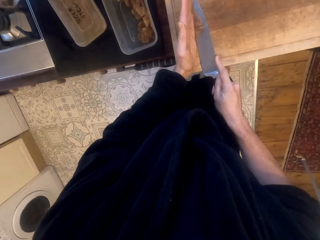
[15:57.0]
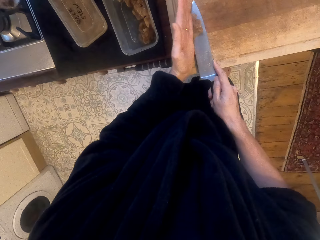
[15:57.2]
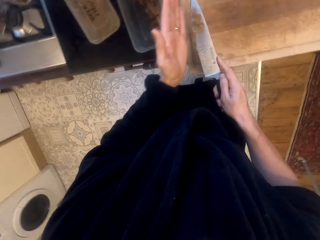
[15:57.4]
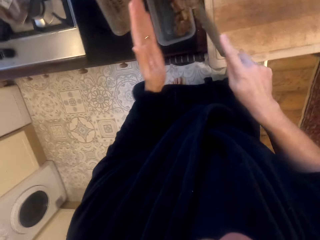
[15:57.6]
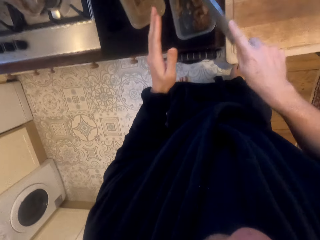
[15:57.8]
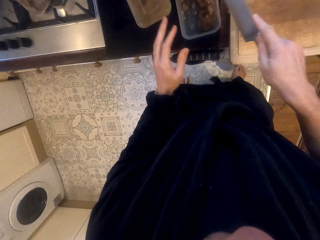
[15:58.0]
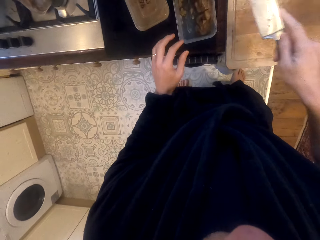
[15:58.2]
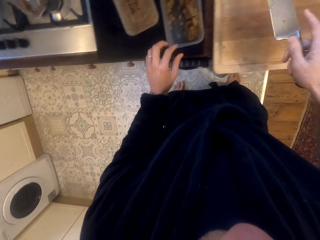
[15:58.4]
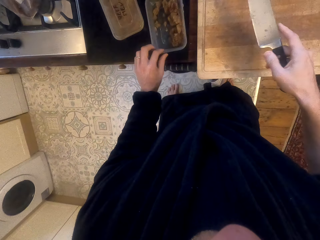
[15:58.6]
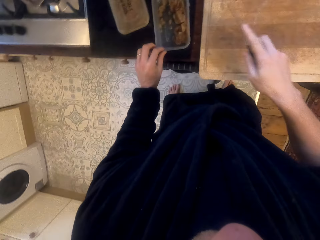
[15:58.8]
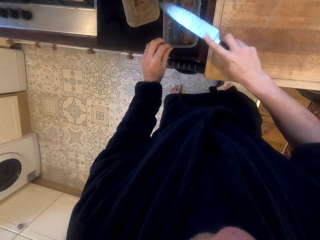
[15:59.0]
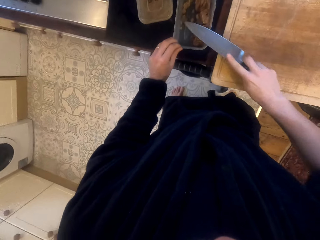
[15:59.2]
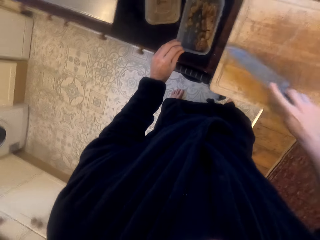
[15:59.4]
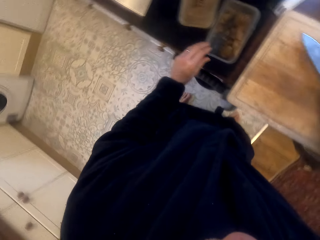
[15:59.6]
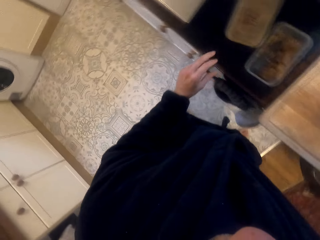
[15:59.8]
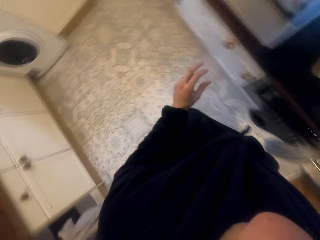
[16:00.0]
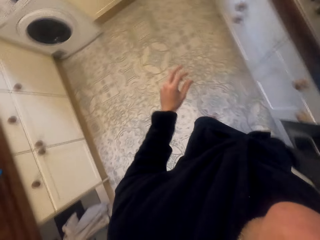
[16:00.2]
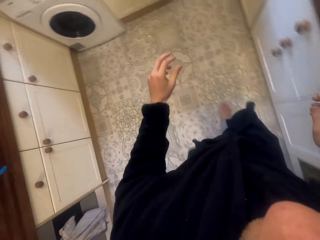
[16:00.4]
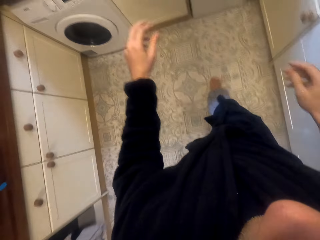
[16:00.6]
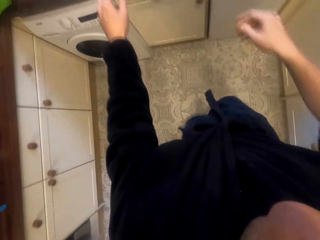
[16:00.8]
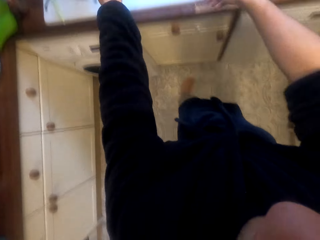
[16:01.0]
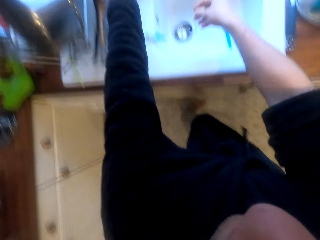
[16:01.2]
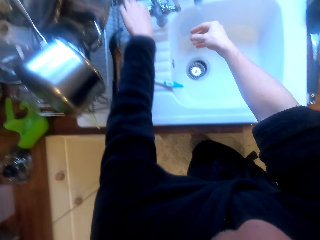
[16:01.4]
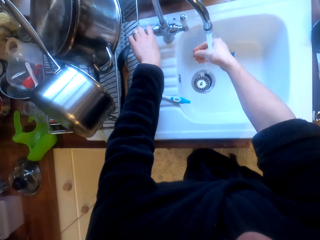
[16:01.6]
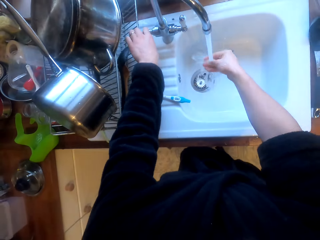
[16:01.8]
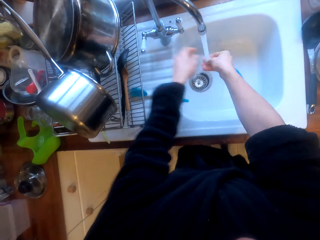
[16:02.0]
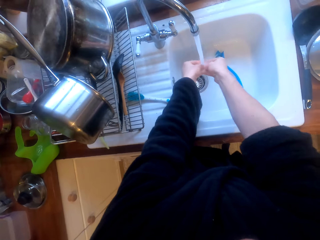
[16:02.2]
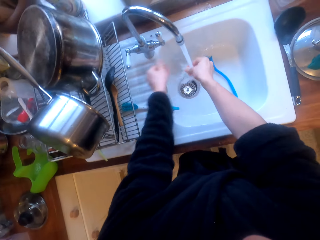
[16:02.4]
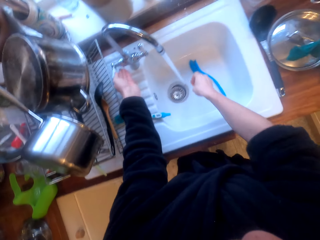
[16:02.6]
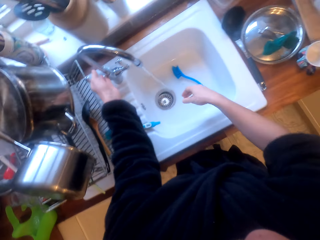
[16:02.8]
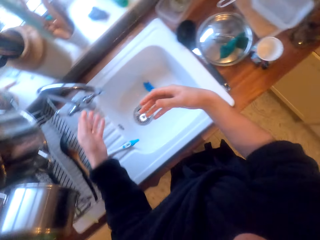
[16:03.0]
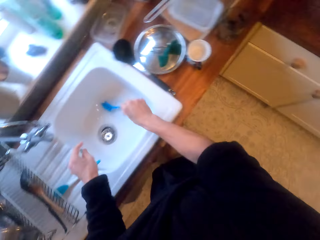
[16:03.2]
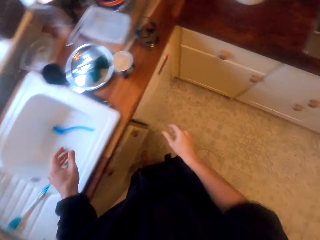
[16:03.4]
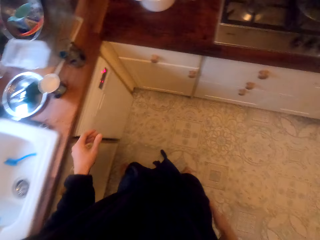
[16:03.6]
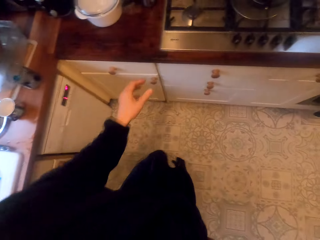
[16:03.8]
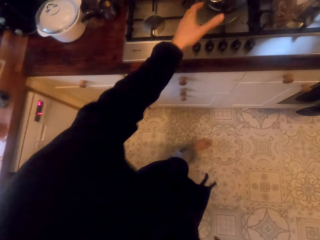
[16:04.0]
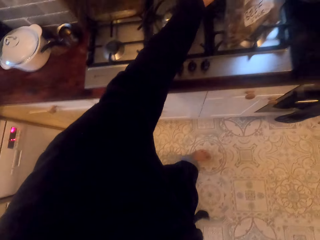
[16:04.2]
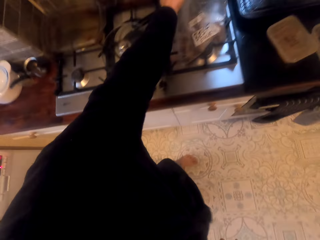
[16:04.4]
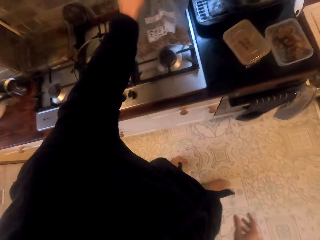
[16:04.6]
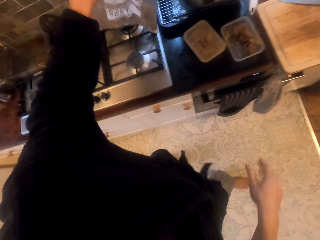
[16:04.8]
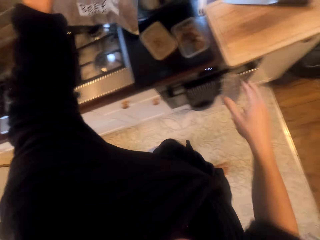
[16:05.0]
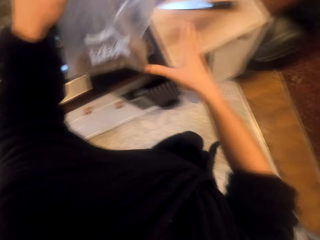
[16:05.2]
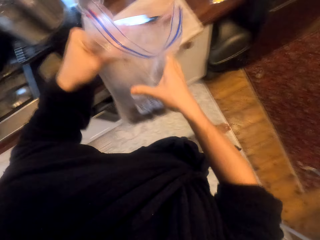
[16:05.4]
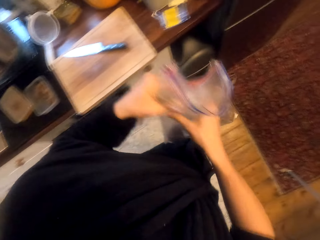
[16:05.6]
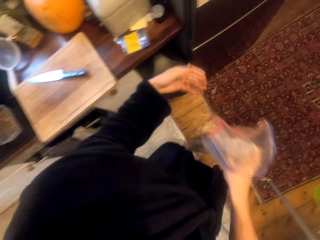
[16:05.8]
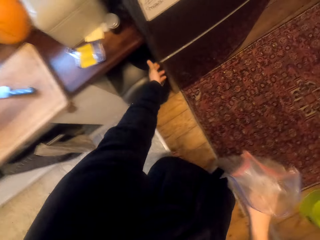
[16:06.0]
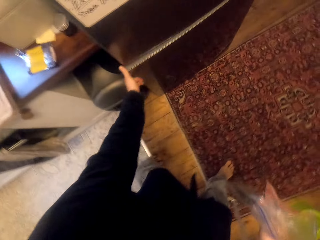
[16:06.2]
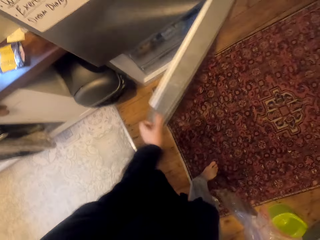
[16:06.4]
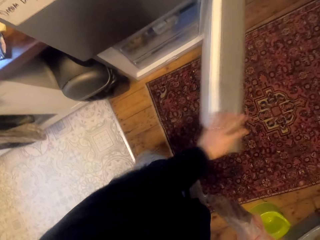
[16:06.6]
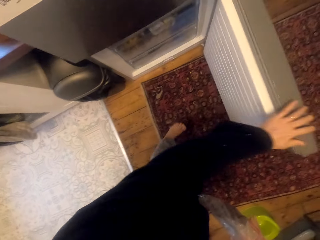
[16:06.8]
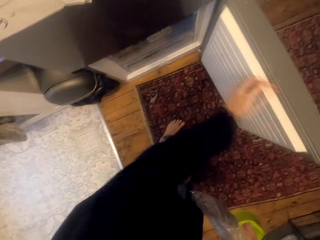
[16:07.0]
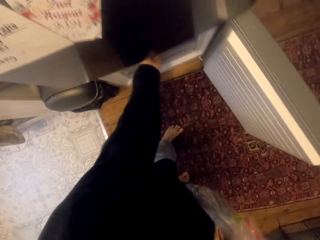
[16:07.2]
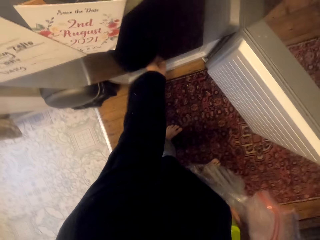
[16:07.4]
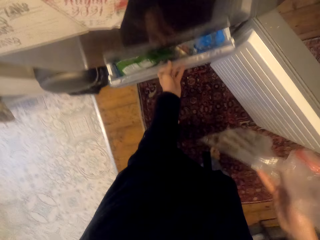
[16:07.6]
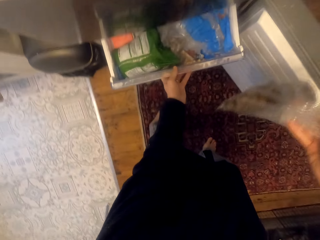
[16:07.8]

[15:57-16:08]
The camera wearer puts the knife on the chopping board. They walk around. They wash their hand in the sink. They walk around again. They turn off the tap. They pick up the sachet polythene bag on the stove. They open the cupboard or fridge. They pull a drawer.

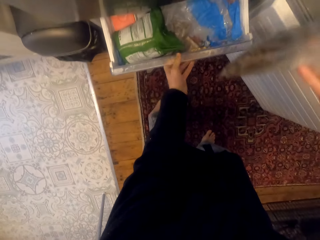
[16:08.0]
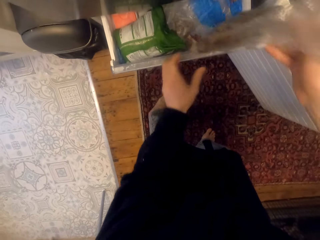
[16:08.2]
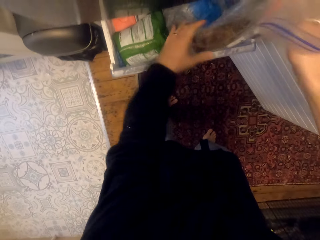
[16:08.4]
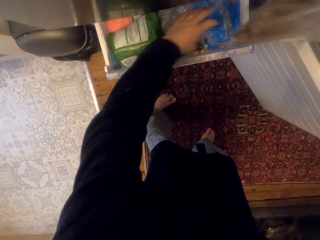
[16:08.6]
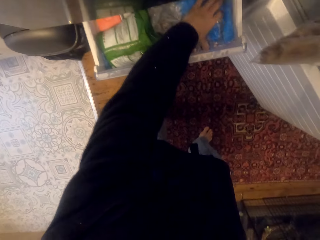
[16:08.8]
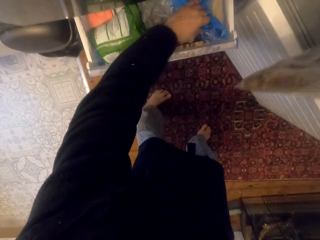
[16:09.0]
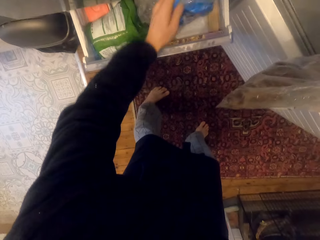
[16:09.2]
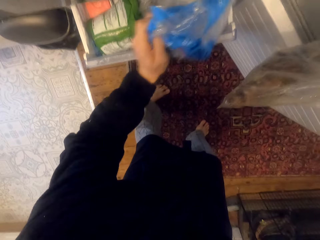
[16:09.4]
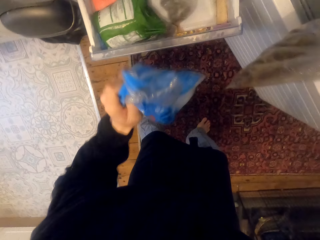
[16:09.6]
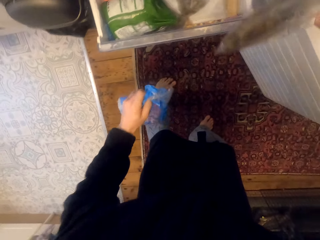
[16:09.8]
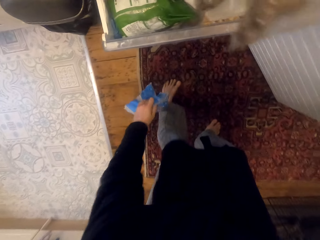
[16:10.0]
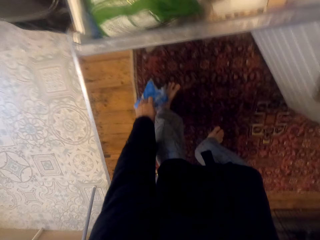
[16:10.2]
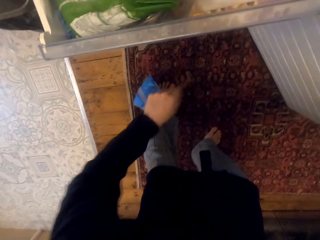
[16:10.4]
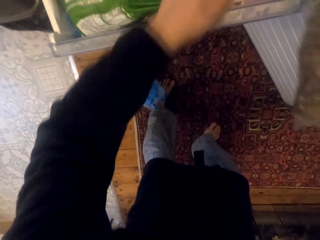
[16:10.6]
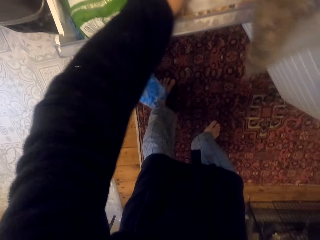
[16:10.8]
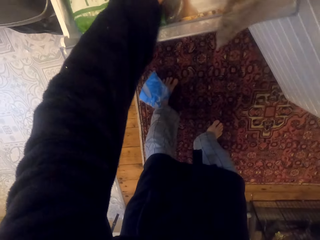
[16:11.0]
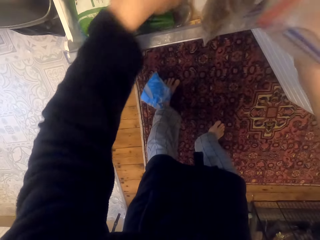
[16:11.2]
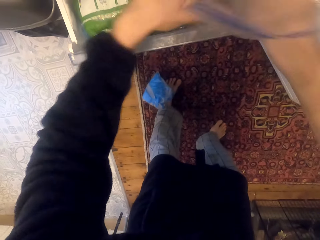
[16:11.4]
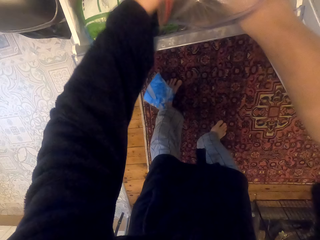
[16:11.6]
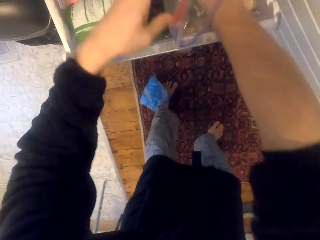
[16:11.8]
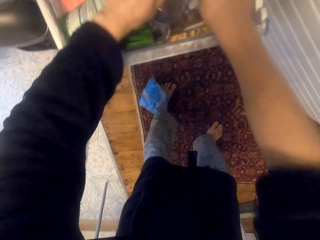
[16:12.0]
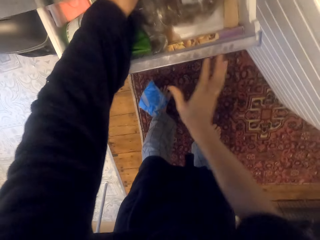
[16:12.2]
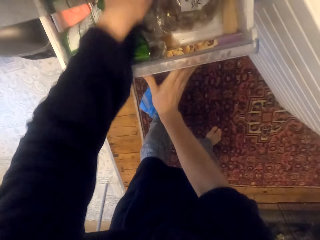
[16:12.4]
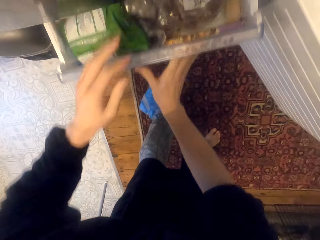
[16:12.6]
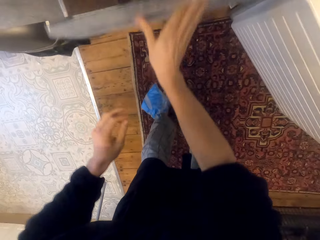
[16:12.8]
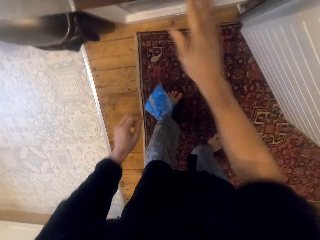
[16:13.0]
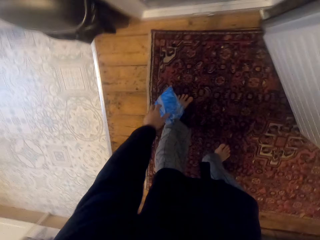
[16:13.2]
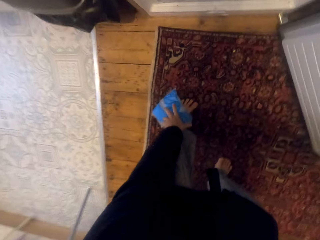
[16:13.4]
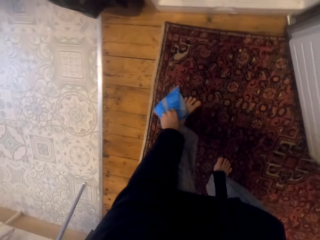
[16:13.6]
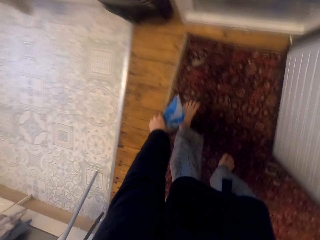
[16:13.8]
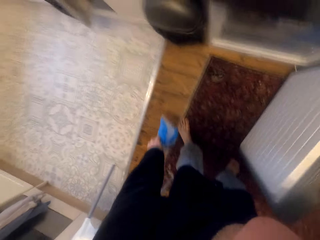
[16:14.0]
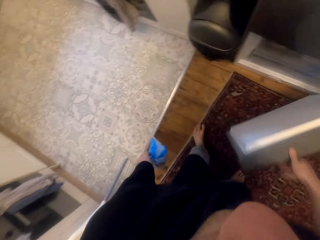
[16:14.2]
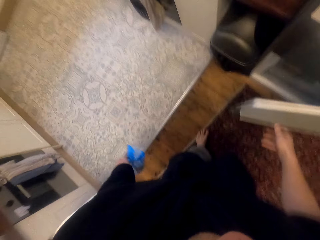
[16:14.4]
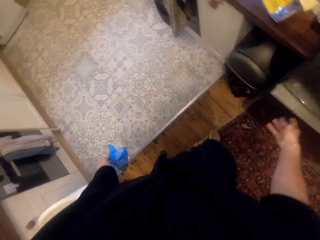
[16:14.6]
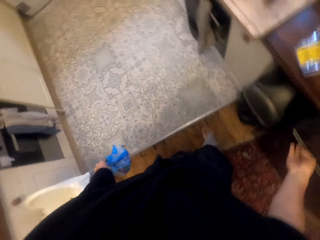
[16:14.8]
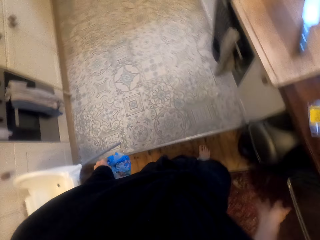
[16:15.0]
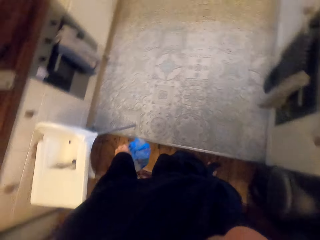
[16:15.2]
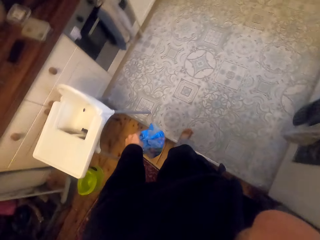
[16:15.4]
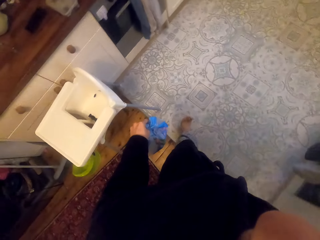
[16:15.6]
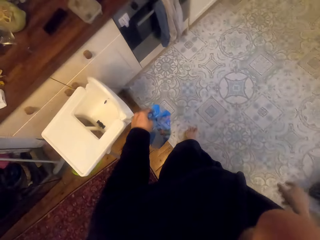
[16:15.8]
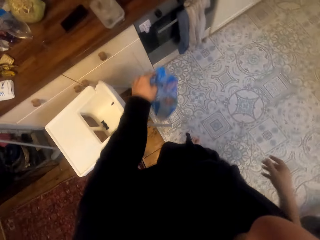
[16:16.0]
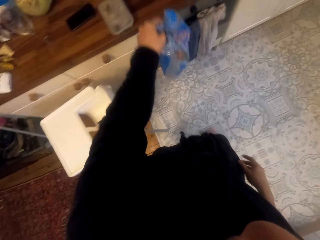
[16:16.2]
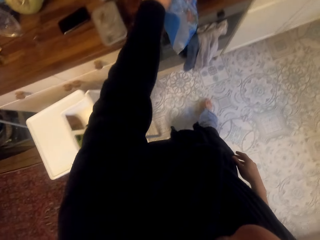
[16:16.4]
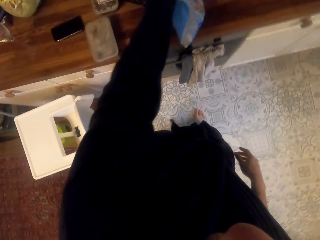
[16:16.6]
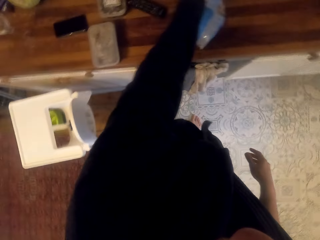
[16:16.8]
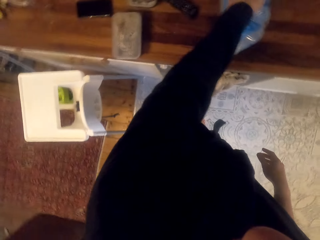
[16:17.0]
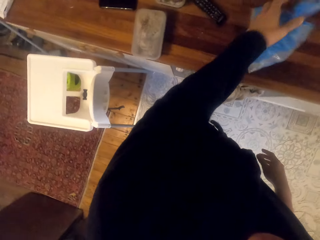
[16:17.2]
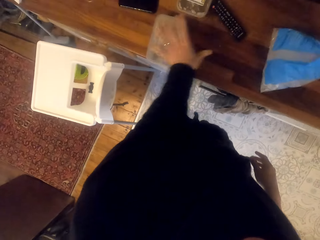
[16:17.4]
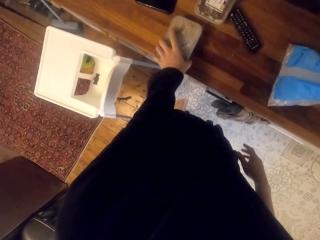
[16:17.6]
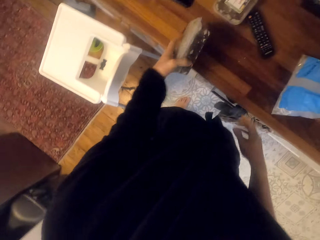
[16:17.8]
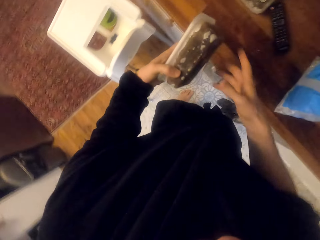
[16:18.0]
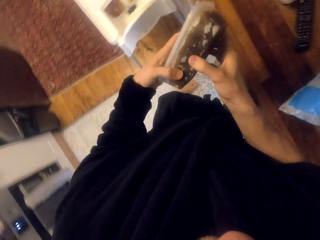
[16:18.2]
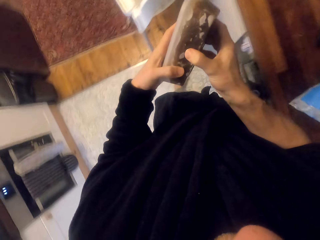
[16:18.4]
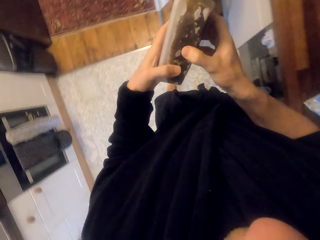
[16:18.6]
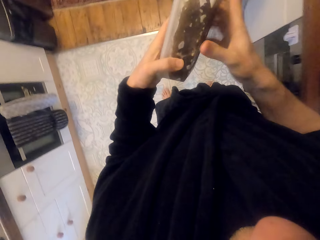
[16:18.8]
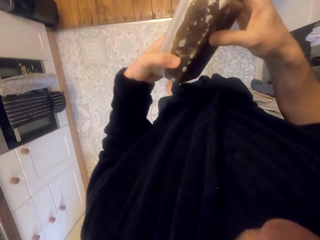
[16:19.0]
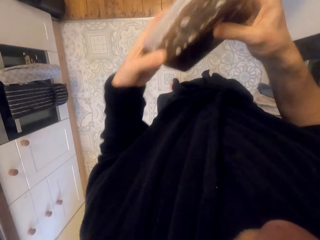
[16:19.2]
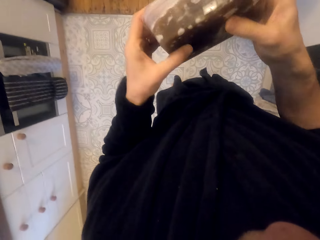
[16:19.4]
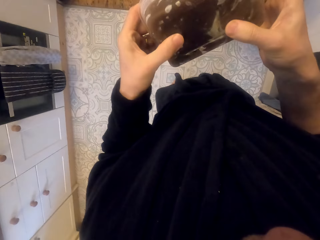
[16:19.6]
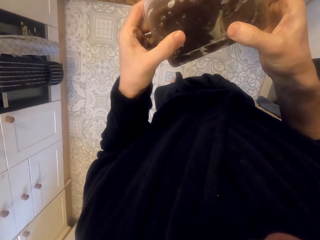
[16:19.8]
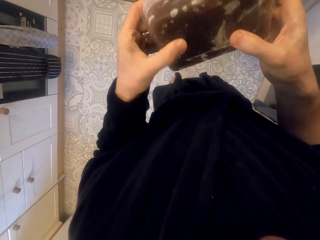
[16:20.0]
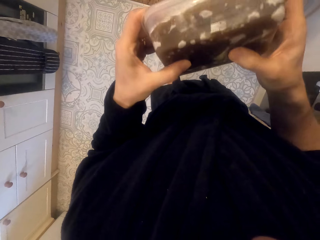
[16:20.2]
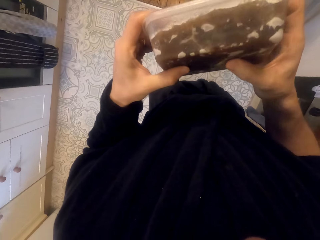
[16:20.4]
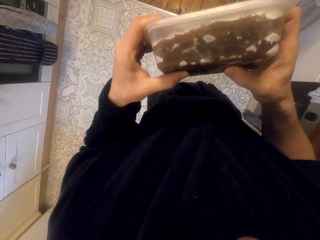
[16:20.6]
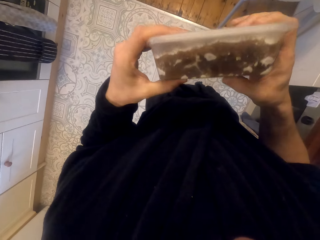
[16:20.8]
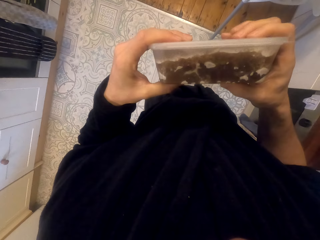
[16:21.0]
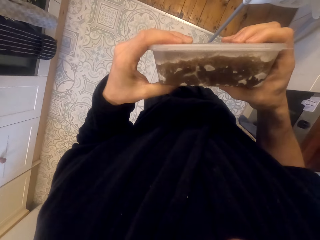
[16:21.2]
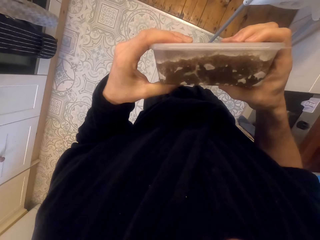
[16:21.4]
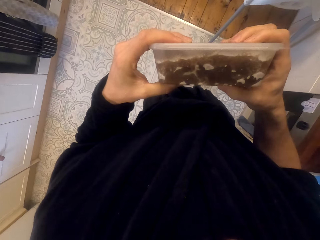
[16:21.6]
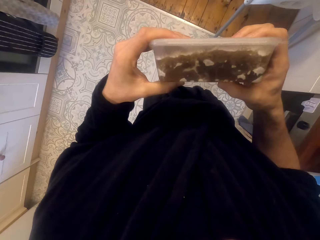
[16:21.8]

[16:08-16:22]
The camera wearer removes a polythene bag from the drawer. They put the polythene bag on the floor. They put the sachet polythene bag in the drawer or fridge. They push the drawer. They pick up the polythene bag on the floor. They close the cupboard door. They put the polythene bag on the sideboard. They pick up a tin. They look at a container.
